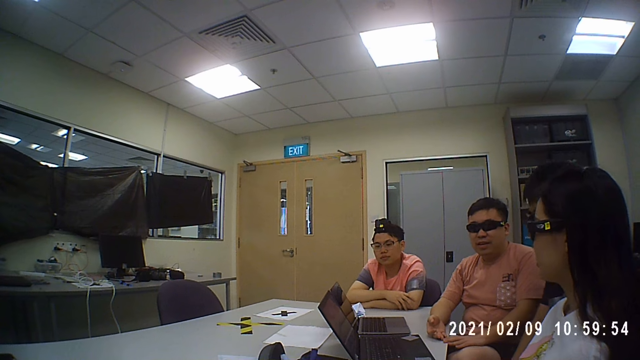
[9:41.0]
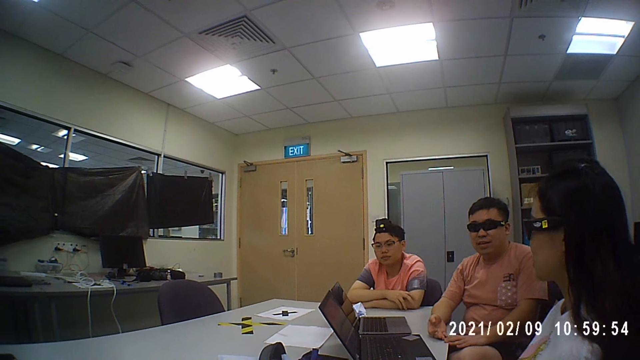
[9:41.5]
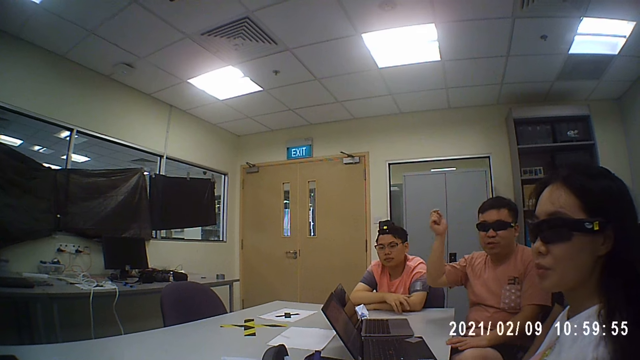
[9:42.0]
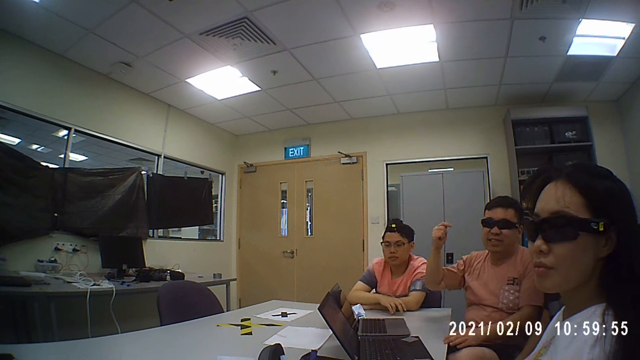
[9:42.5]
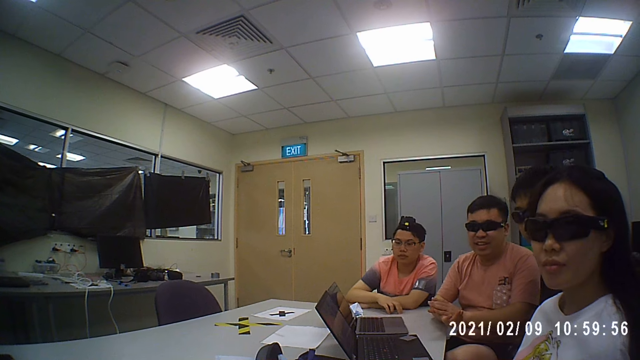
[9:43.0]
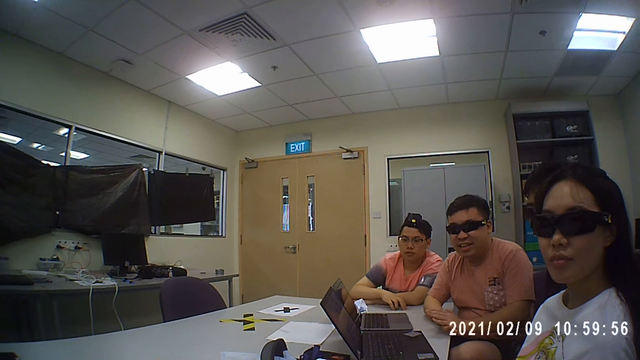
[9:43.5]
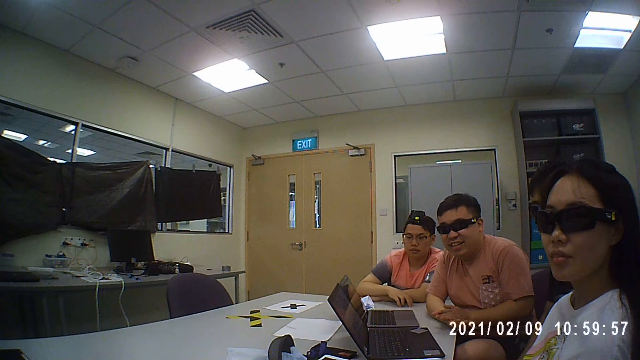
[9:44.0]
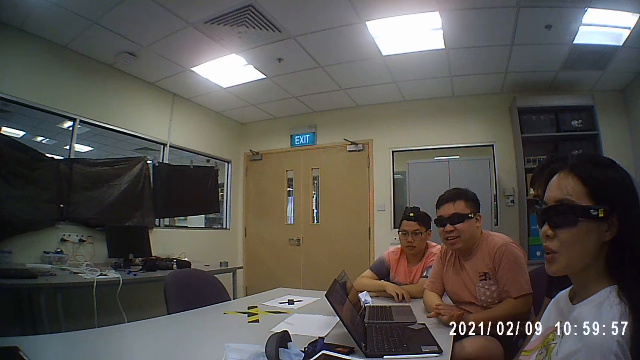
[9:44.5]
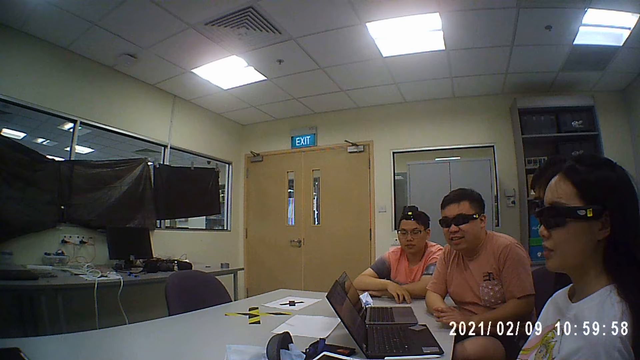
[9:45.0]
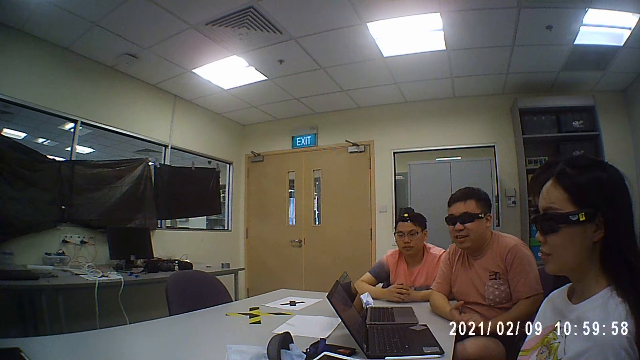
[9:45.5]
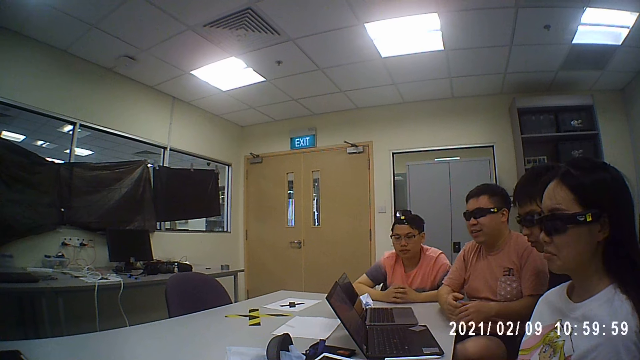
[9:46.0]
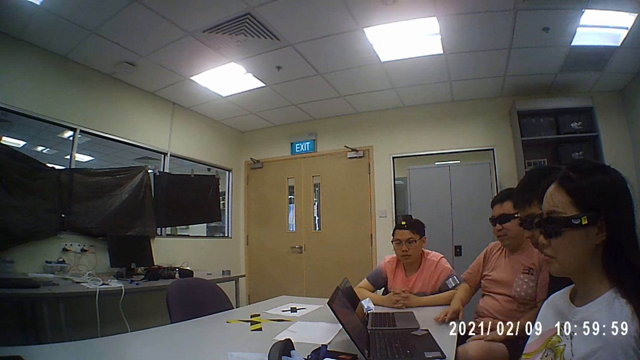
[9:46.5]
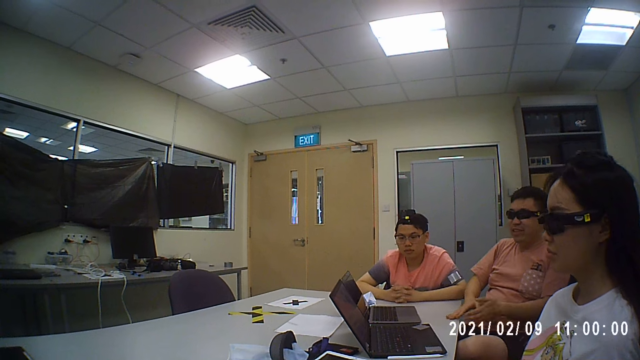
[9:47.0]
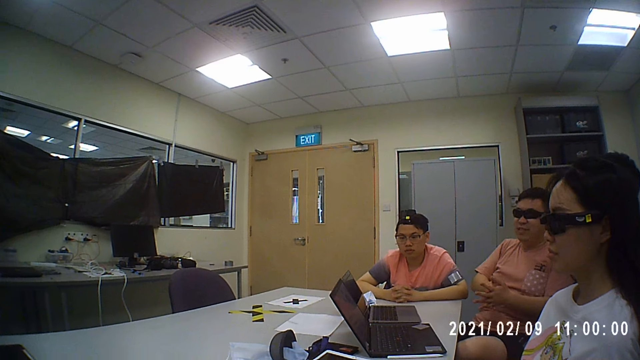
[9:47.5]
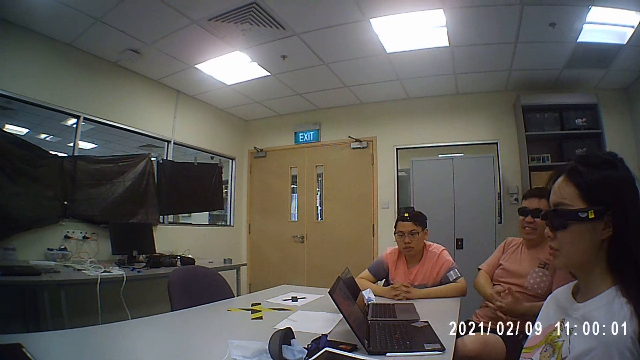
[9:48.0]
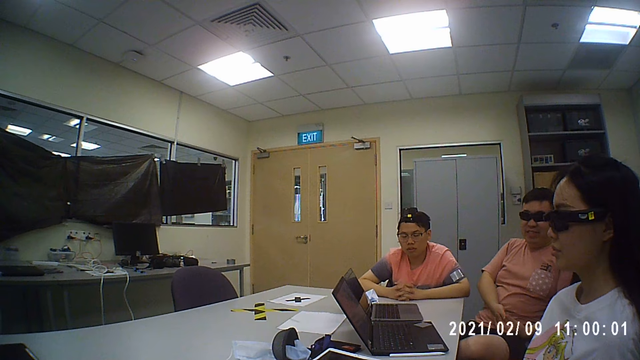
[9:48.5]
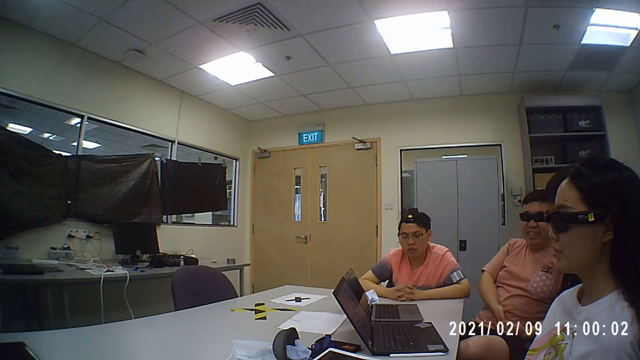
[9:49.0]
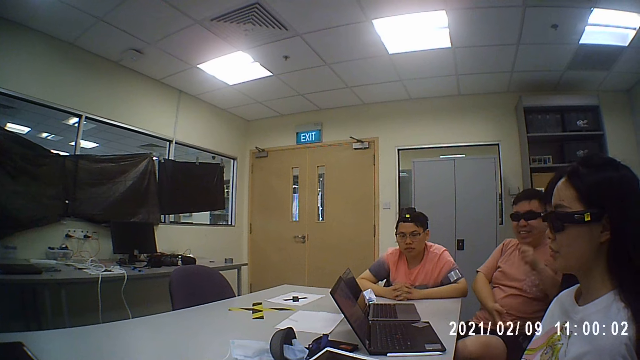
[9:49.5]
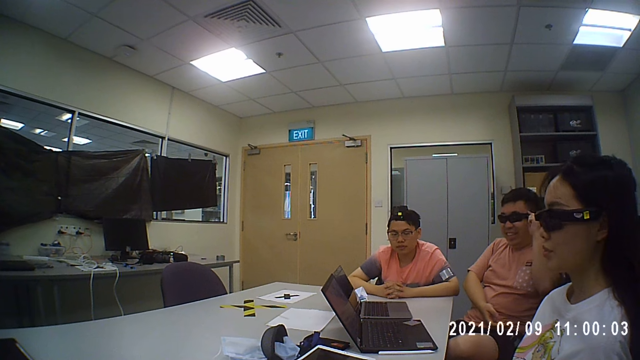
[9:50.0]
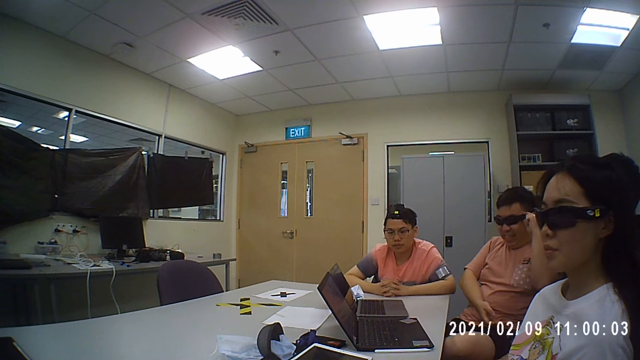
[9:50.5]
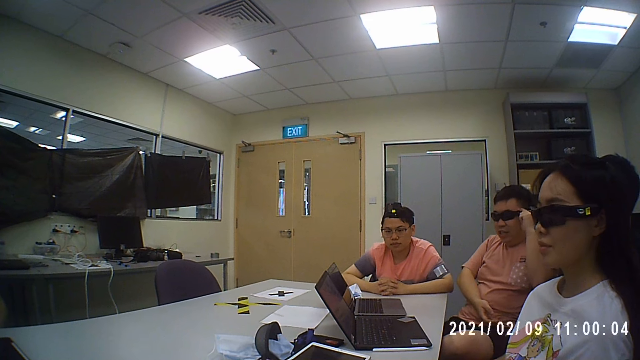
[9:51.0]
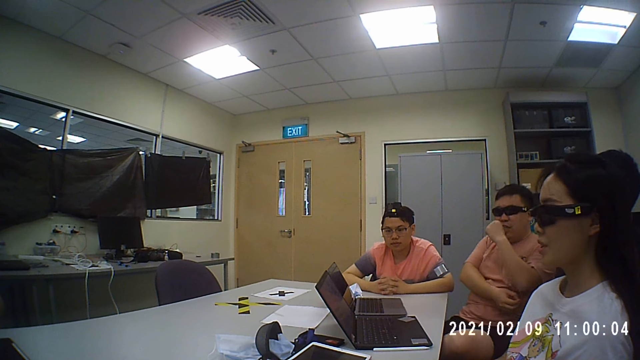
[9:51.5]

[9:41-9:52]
A man moves his hand. The camera wearer converses with the men and a woman. The man holds his glasses. The camera wearer converses with the men and the woman.

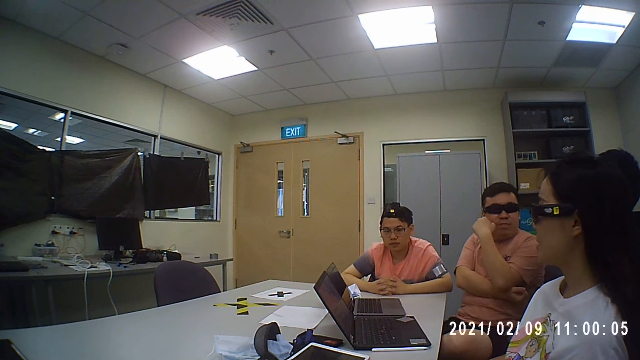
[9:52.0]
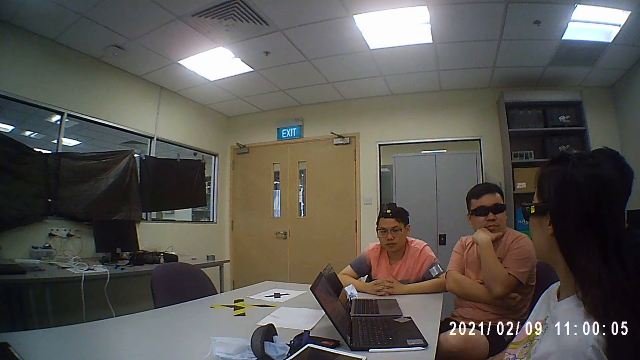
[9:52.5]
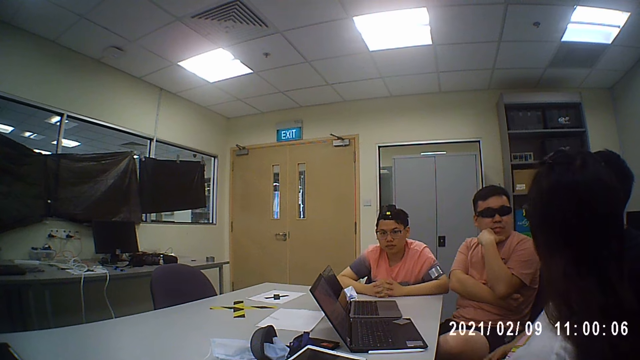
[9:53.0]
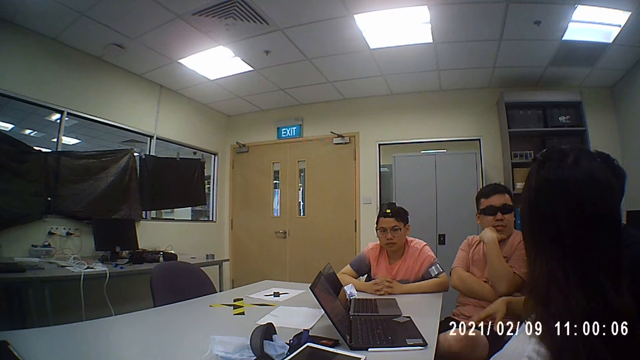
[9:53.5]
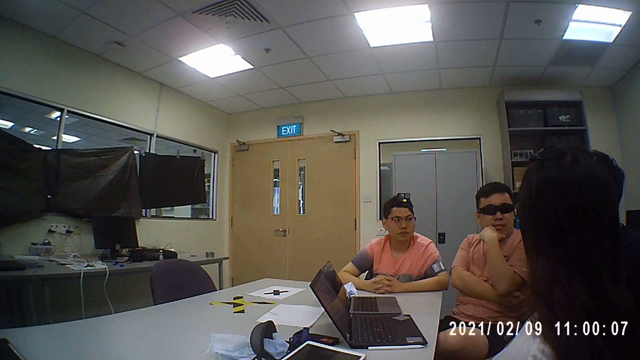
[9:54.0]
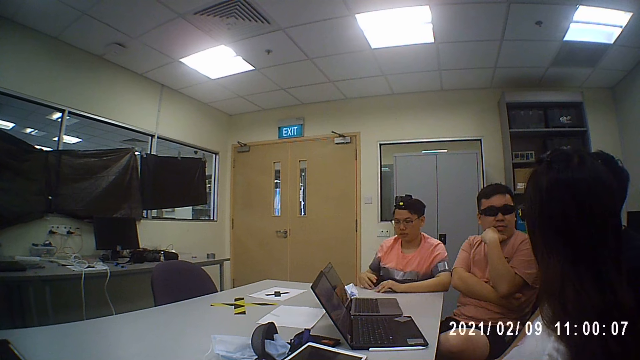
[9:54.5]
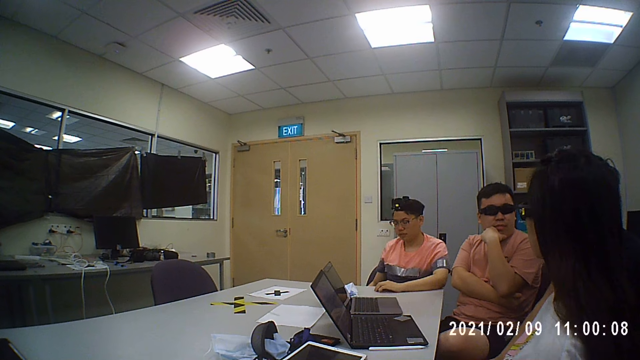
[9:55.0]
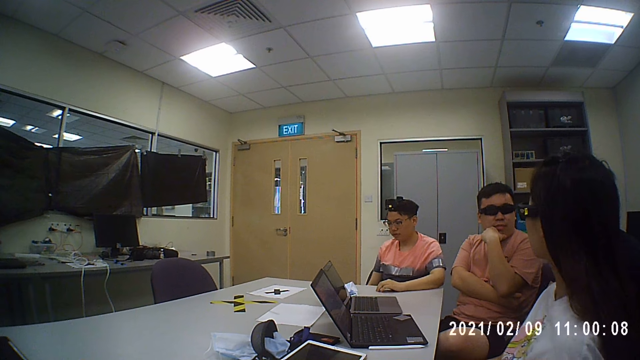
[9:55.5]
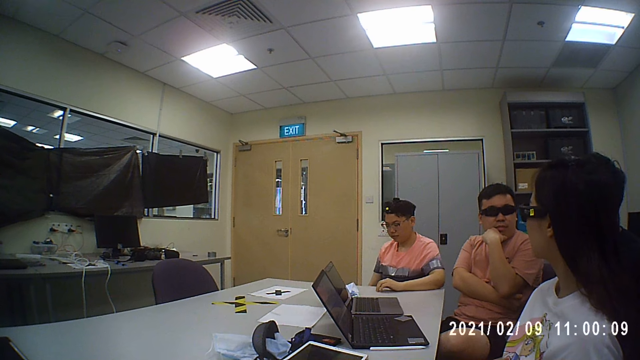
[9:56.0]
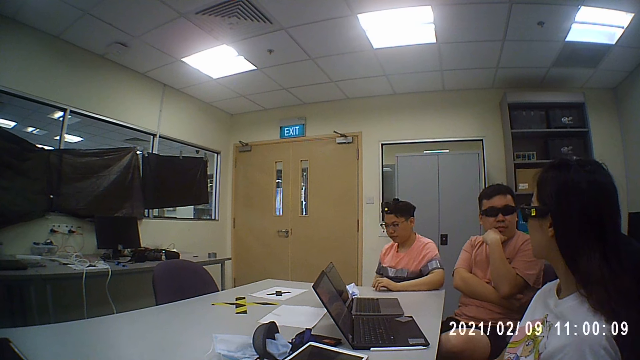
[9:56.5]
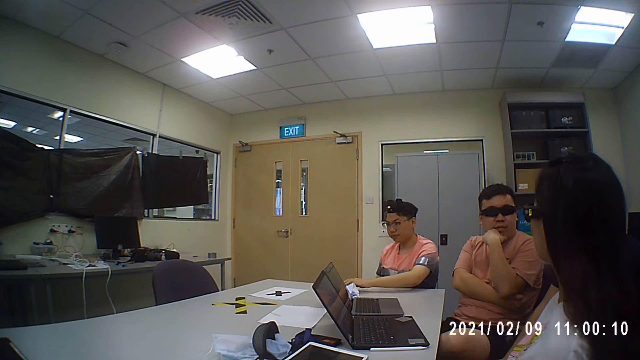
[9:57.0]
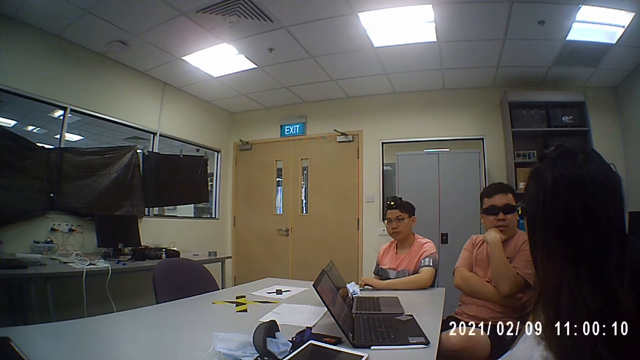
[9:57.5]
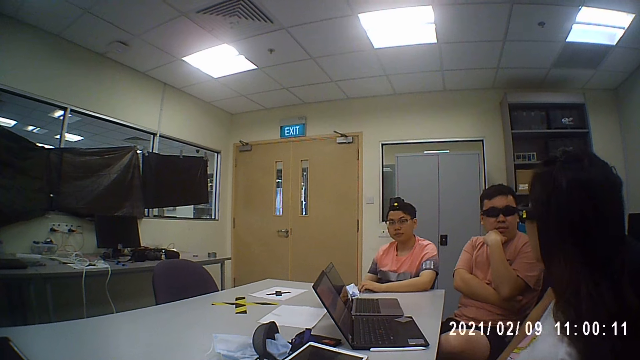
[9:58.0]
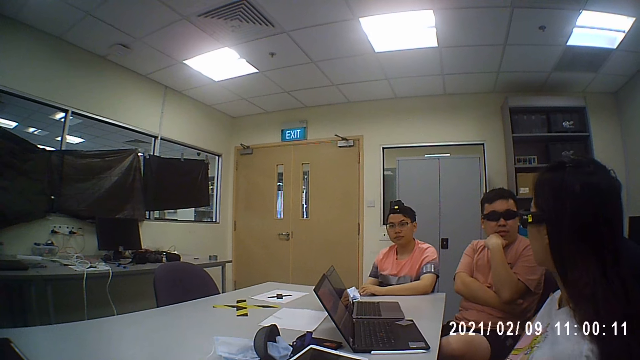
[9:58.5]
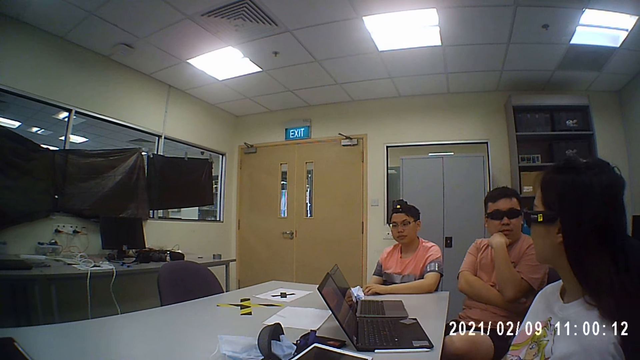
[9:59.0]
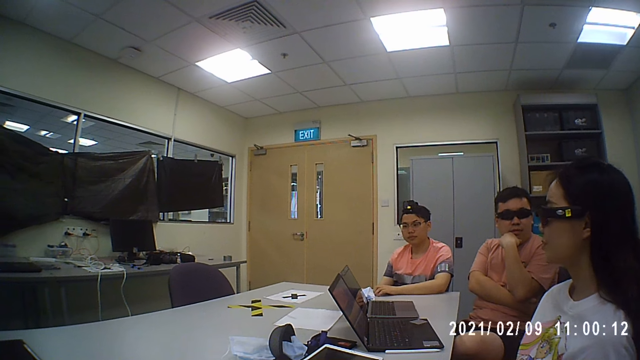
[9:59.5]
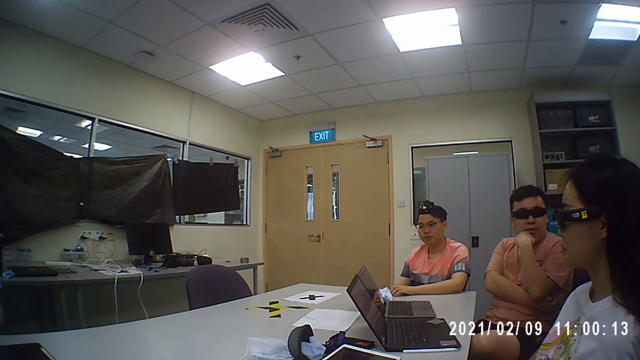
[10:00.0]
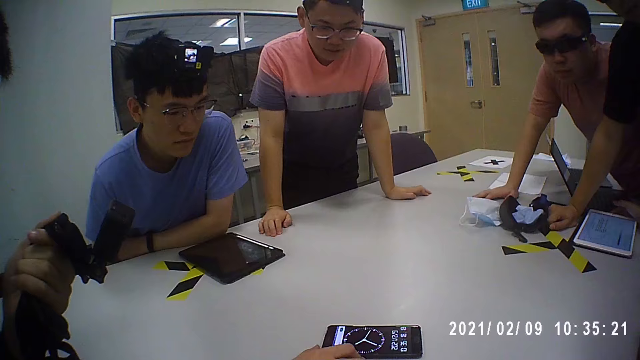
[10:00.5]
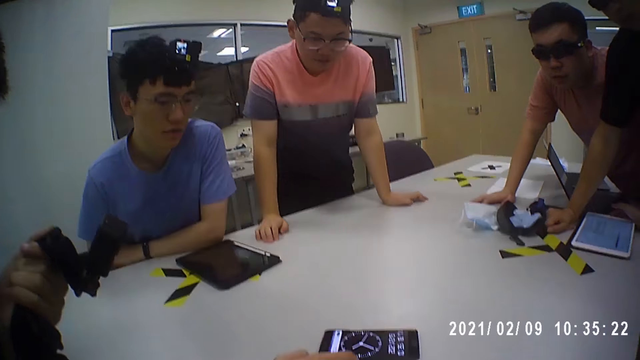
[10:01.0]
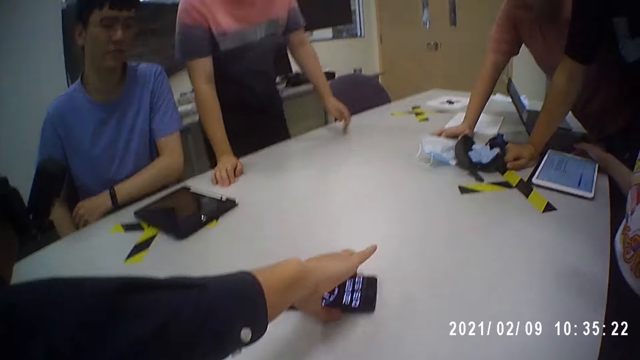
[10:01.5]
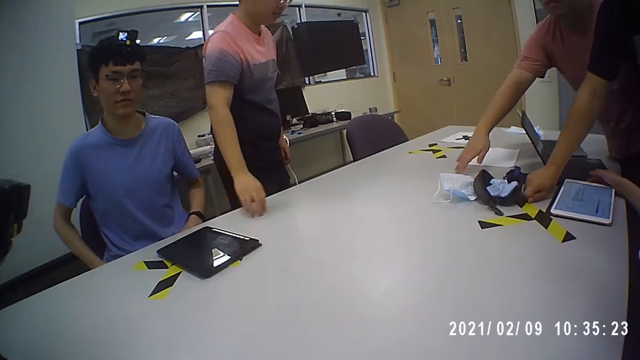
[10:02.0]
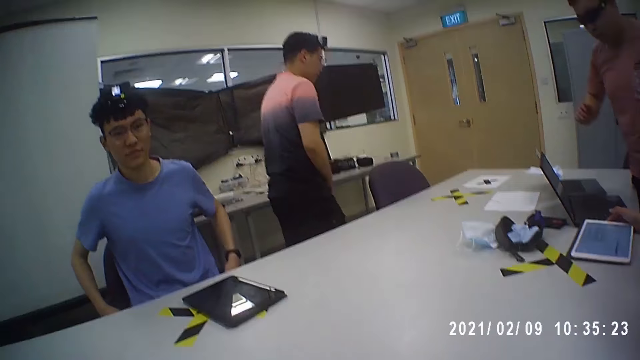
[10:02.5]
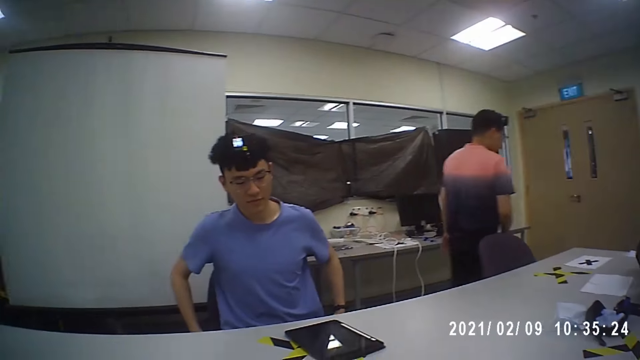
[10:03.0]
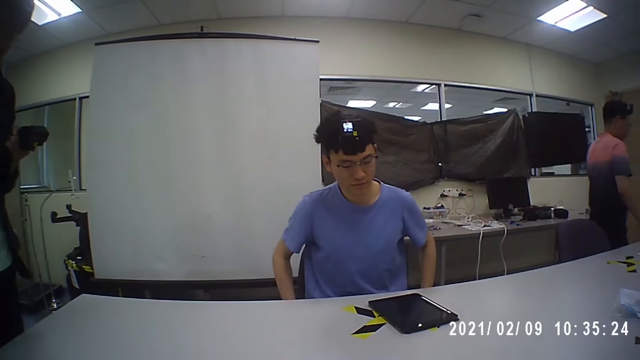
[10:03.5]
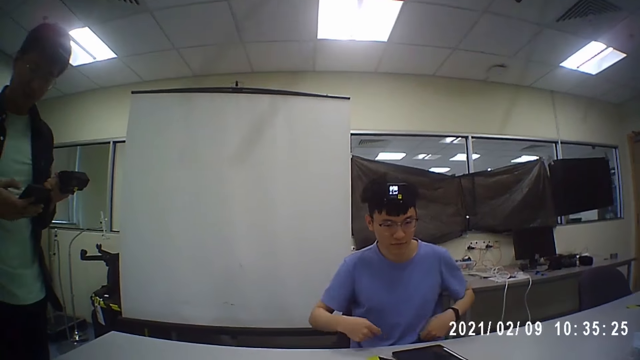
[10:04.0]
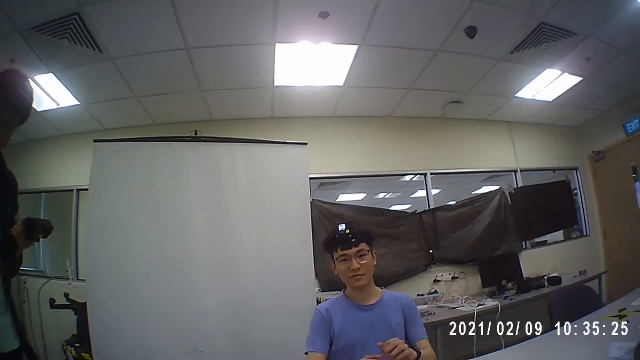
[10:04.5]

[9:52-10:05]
A man holds his chin. Another man moves his hand. The camera wearer converses with the men and a woman. The woman swings on a chair. The camera wearer converses with the men and the woman. A third man uses a phone. The third man takes the phone from the table. The second man walks around the office. The camera wearer converses with the men and the woman. The third man uses the phone.
